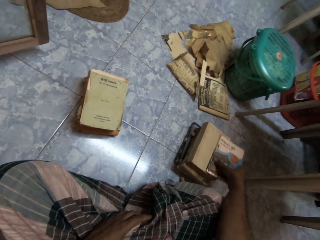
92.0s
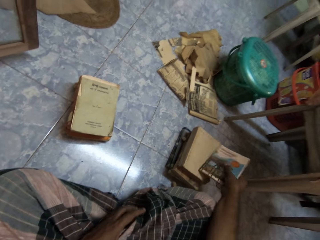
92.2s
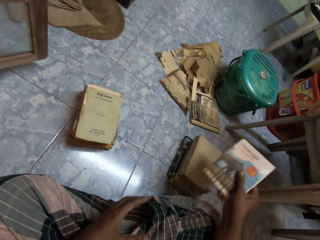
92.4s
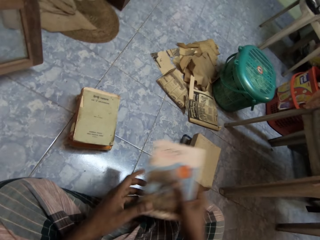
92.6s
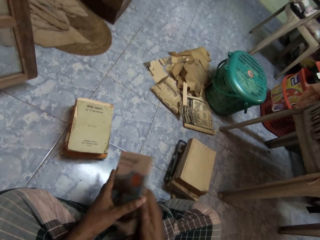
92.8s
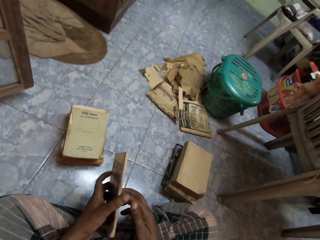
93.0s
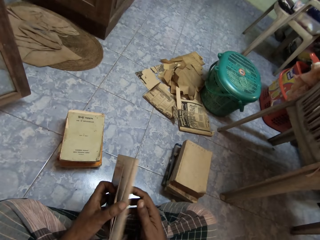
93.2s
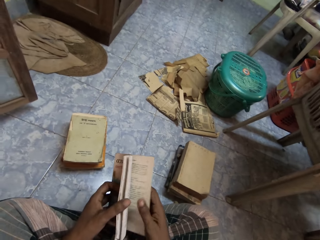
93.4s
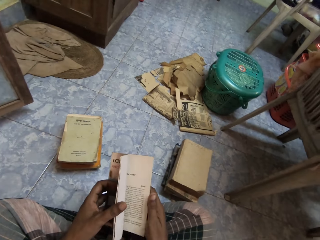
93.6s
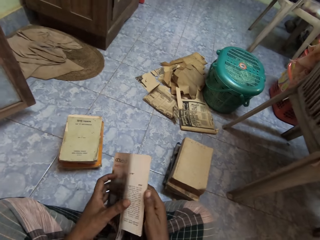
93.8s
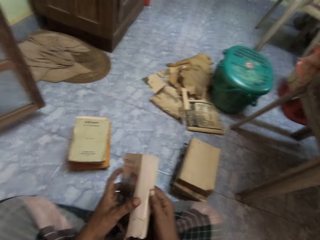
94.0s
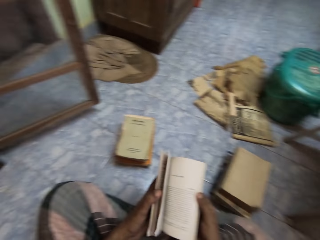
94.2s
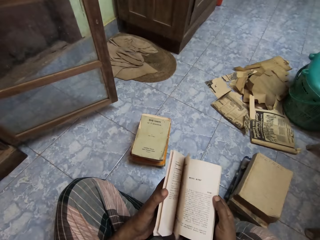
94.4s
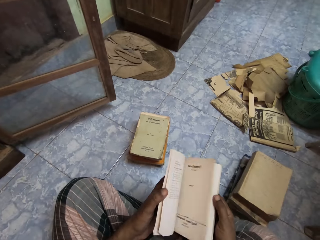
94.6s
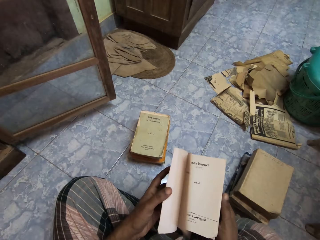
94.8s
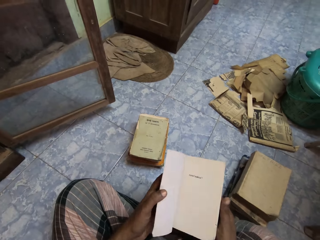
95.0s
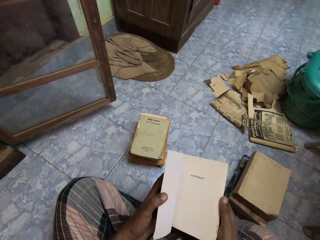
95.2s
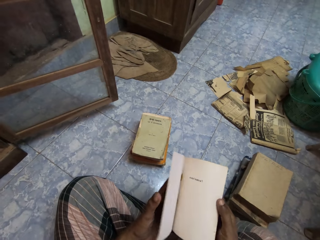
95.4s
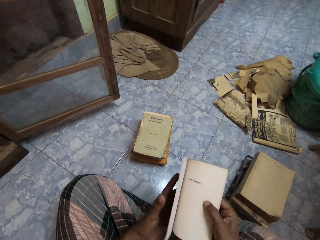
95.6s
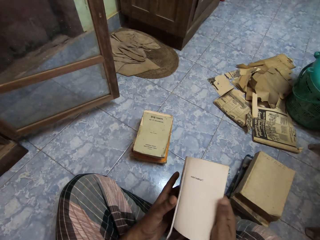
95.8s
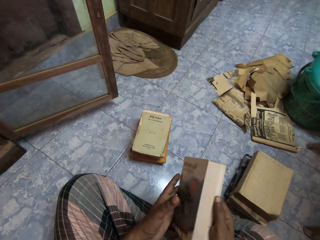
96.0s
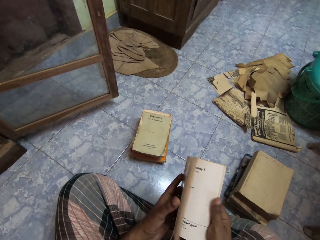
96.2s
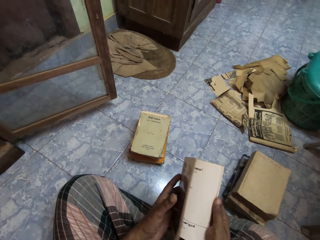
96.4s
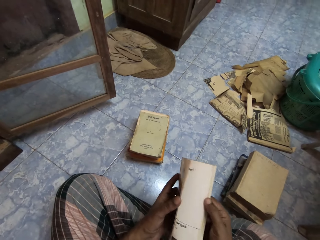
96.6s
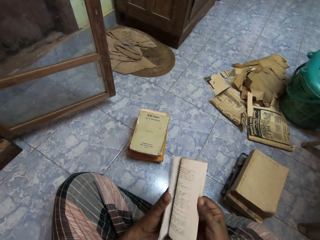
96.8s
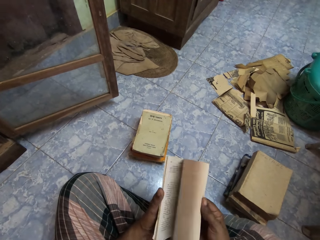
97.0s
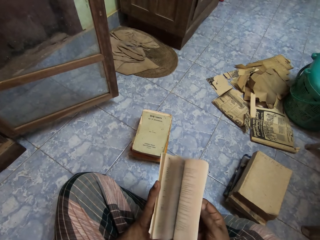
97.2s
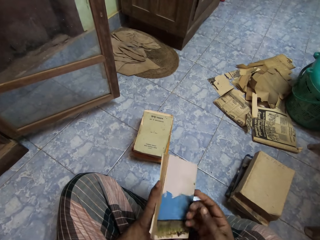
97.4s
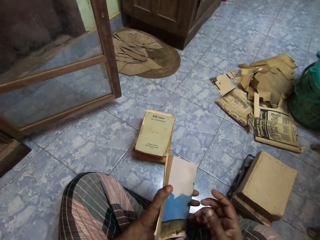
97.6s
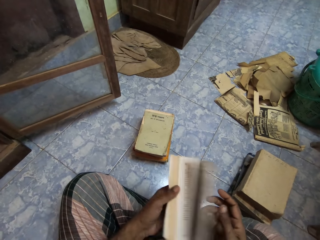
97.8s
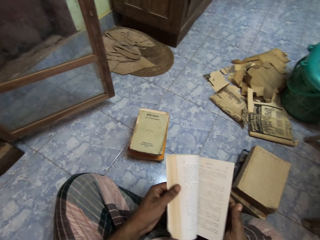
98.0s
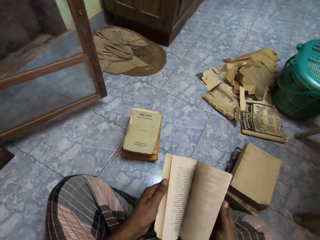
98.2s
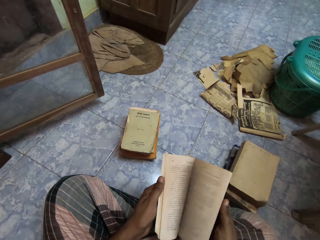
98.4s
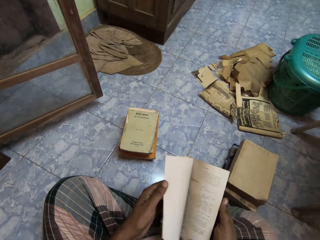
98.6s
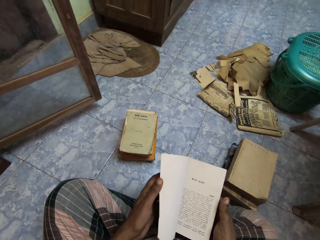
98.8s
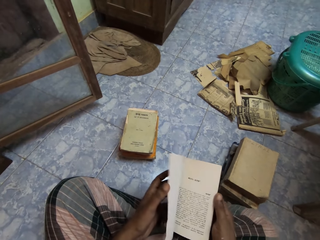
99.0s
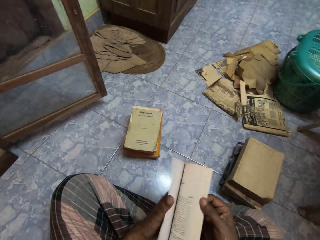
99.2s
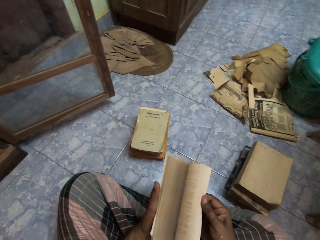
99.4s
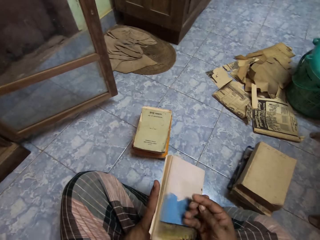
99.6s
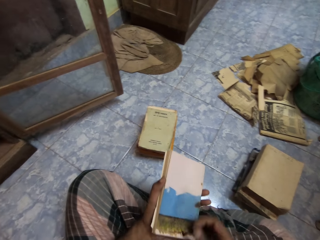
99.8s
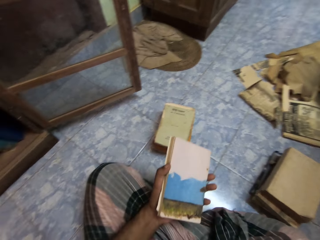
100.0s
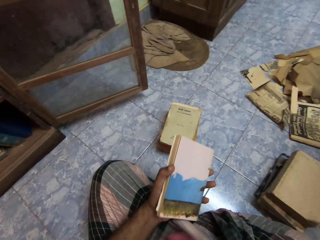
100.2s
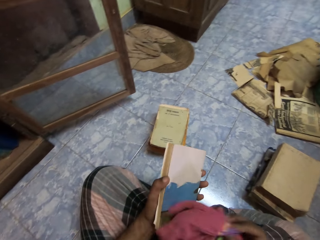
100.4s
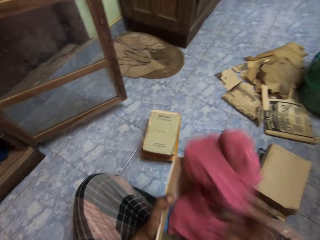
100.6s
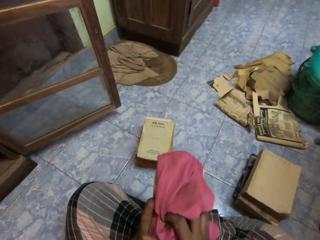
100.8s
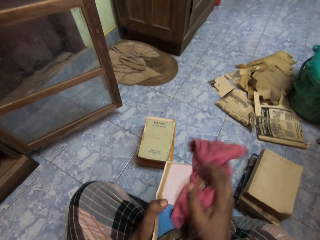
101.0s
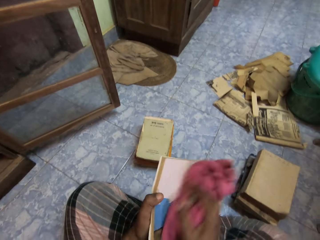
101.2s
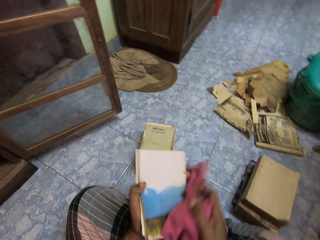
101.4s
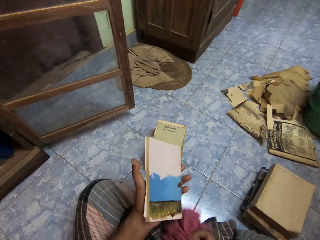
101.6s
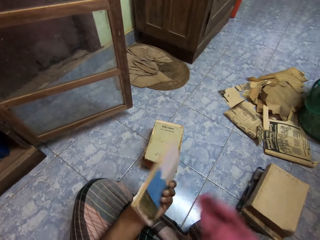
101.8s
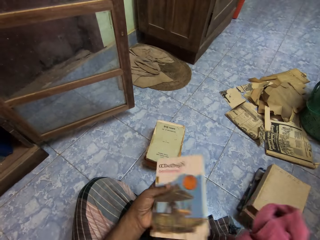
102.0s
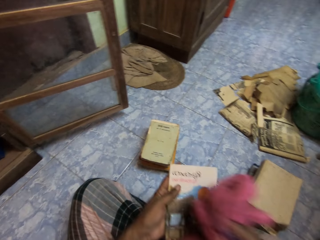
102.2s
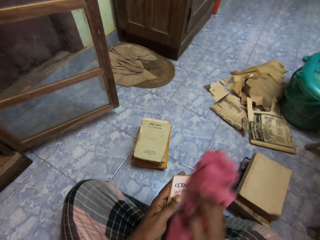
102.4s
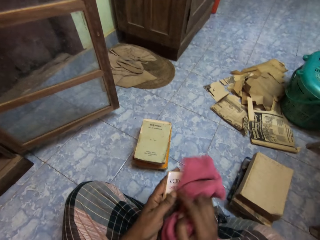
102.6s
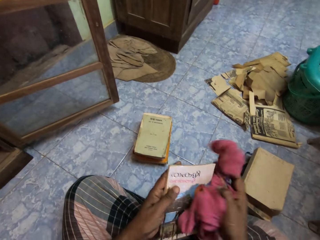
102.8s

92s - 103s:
The camera wearer picks a book on the heap of books. He flips pages in the book with his hands. He picks the rag from his cloth with his right hand. He cleans the book in his left hand with the rag in his right hand.

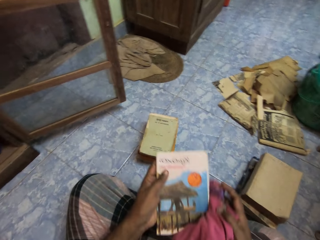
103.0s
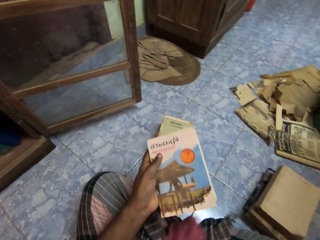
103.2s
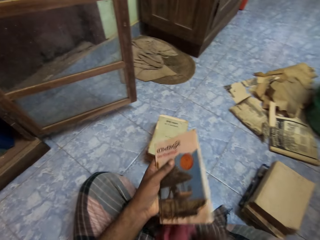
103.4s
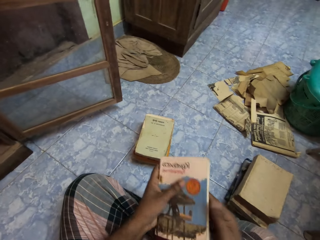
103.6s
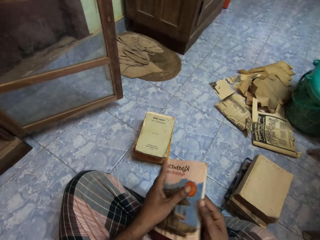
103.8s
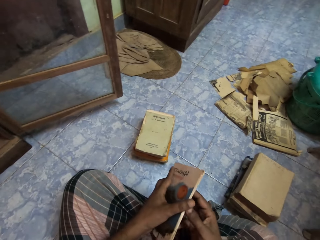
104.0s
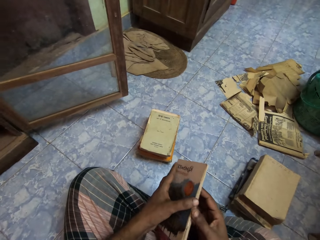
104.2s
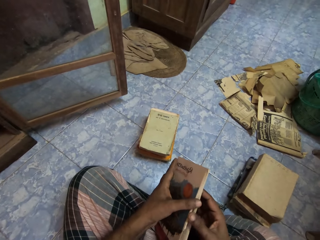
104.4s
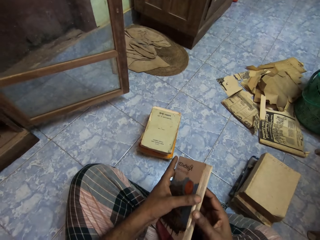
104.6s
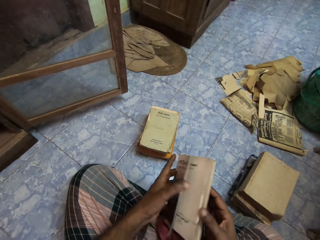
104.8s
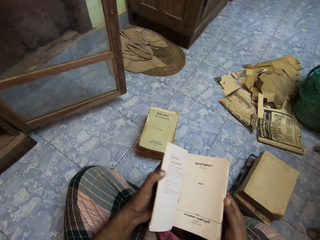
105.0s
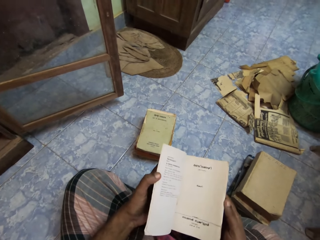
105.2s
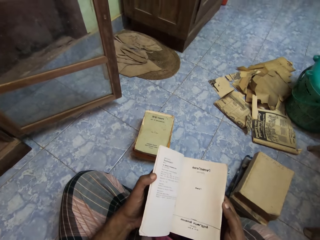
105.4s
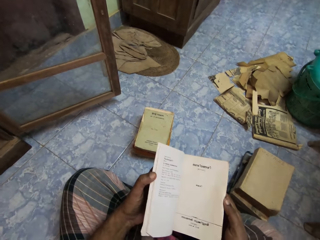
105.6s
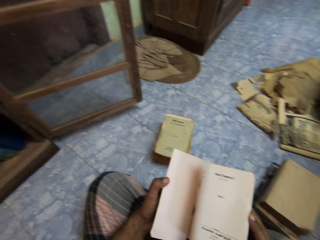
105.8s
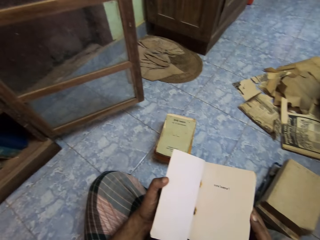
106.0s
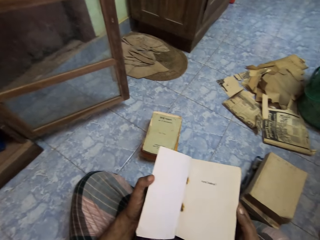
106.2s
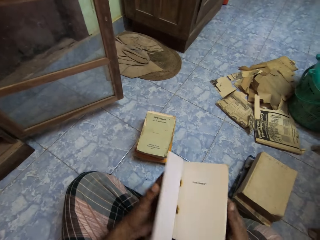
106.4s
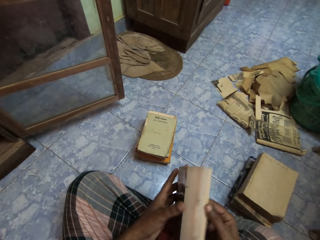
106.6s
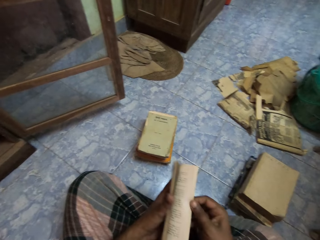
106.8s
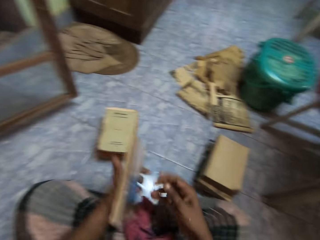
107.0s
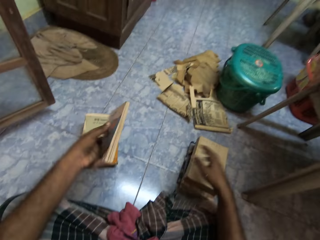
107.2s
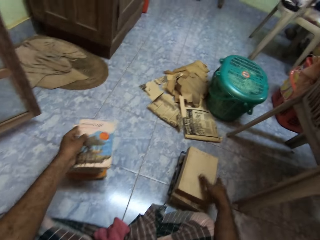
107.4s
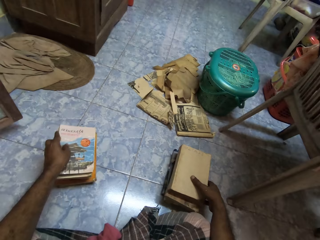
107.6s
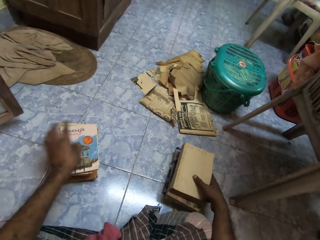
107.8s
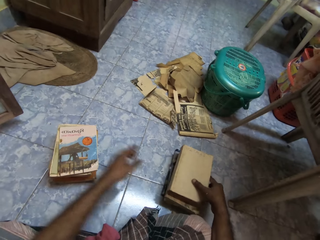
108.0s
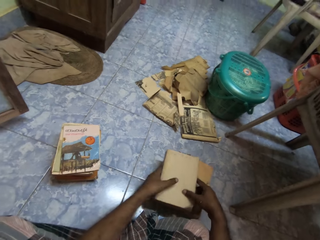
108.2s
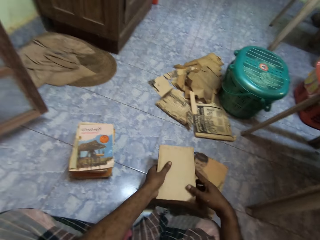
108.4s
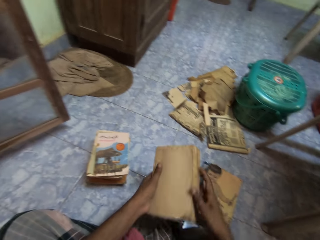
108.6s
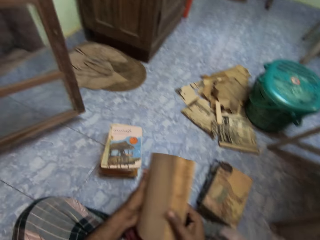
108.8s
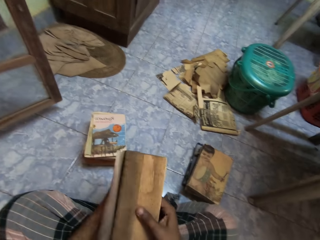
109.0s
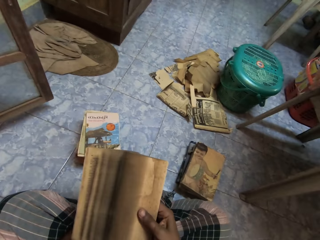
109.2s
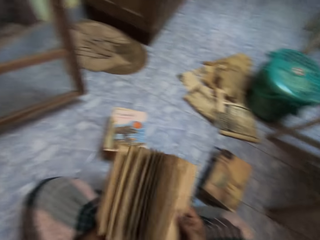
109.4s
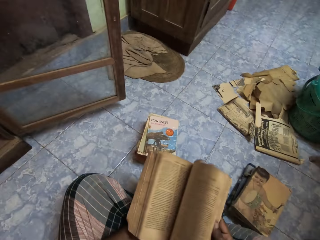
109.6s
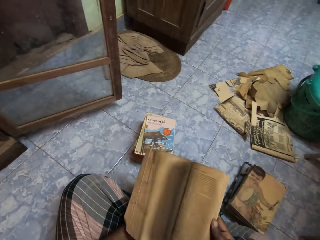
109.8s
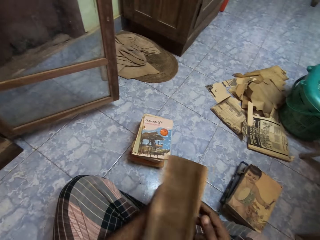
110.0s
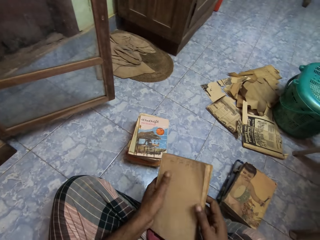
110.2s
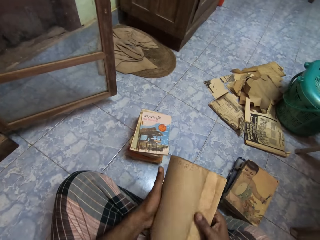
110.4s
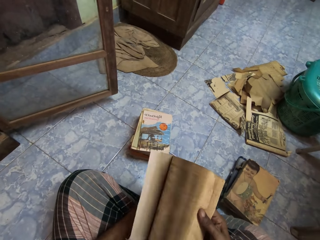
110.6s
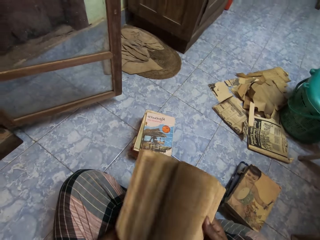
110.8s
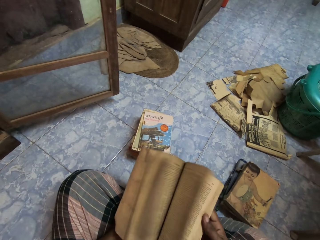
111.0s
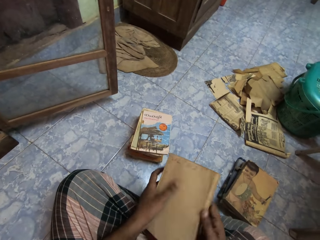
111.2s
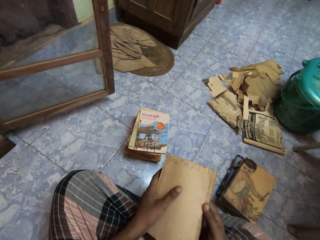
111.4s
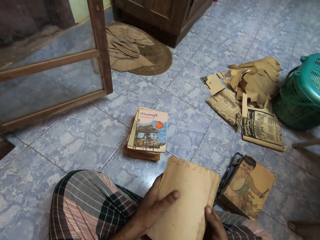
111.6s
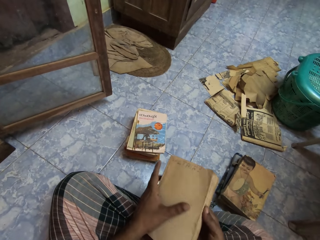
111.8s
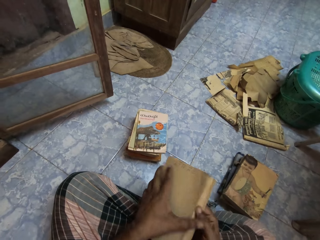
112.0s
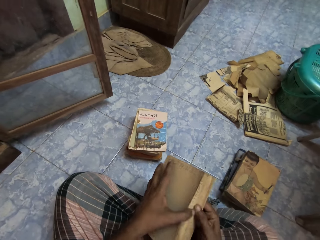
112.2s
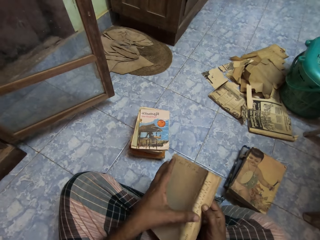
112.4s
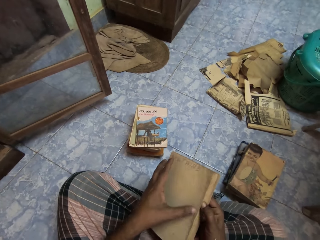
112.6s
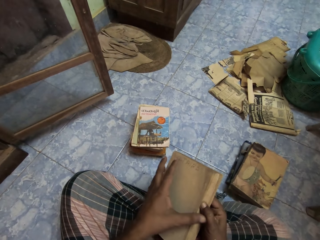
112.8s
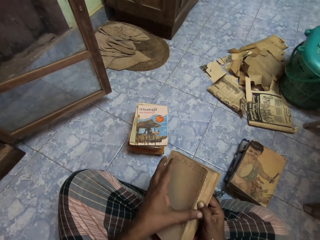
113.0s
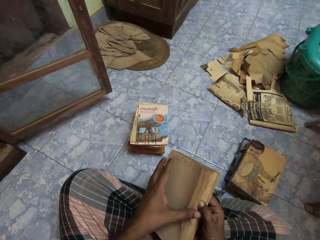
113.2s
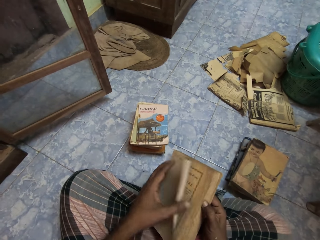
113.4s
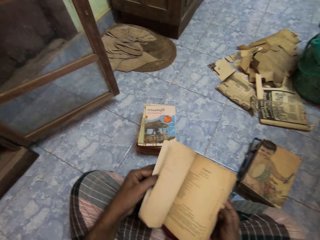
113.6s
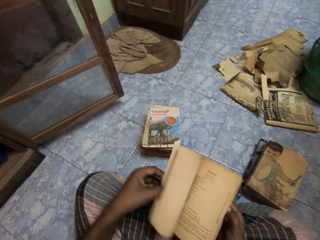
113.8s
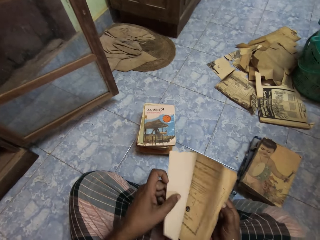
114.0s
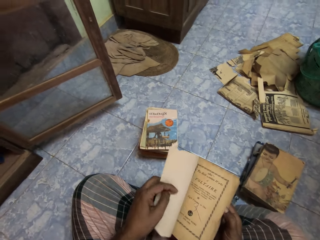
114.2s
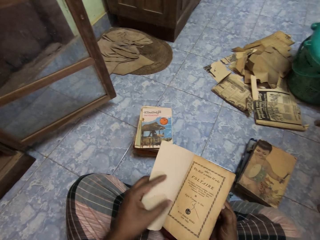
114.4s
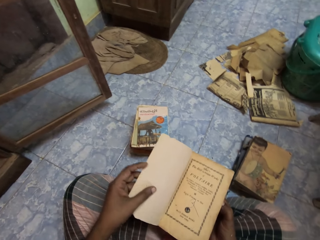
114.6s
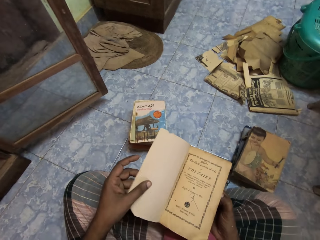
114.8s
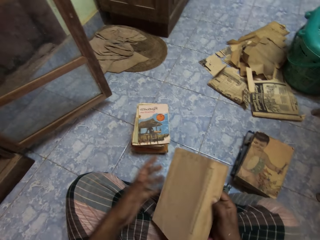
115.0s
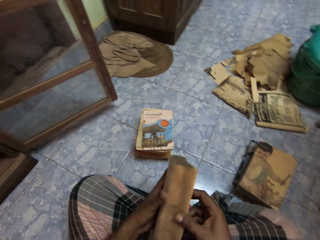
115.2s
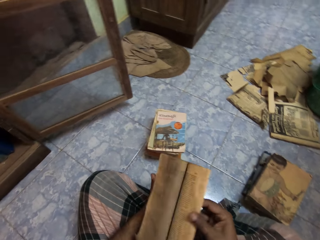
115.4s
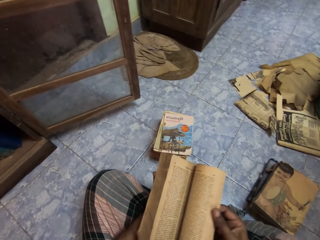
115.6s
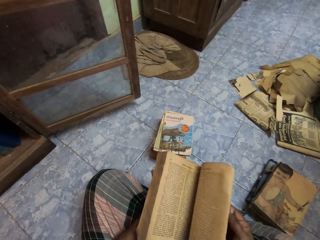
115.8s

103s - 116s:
The camera wearer drops the rag on his cloth with his right hand. He flips pages in the book with his hands. He looks at the book. He stacks the book on the heap of books on the floor with his left hand. He picks a book from the pile of books on the floor with his hands. He flips pages in the book with his hands.
